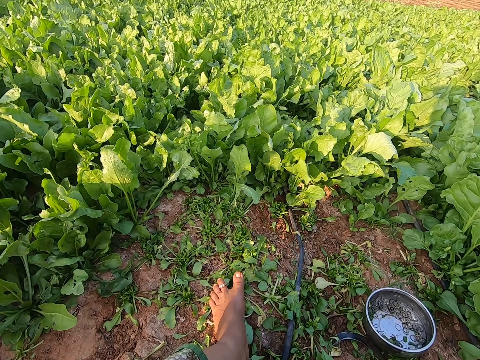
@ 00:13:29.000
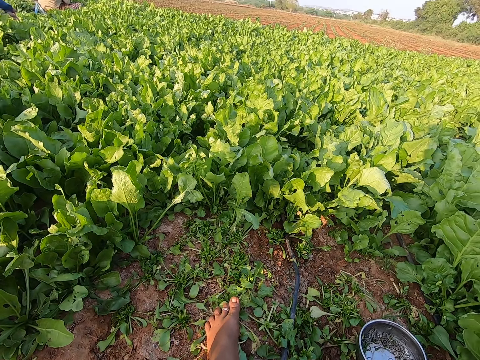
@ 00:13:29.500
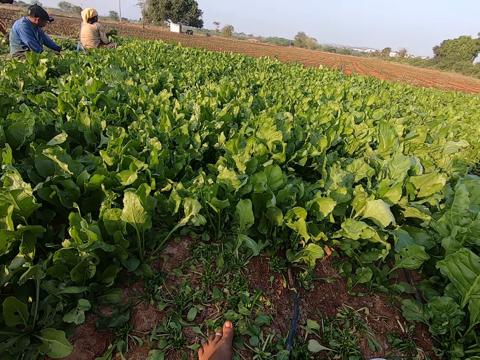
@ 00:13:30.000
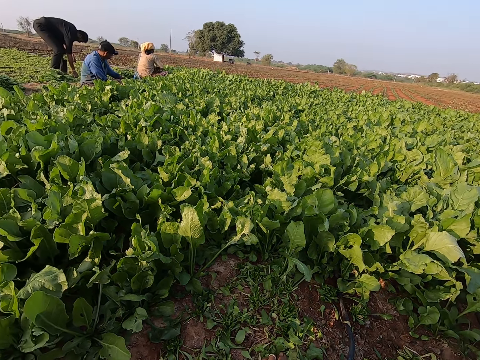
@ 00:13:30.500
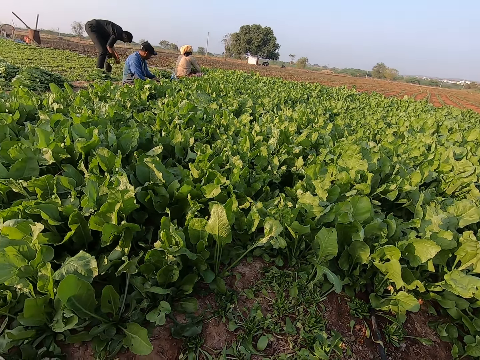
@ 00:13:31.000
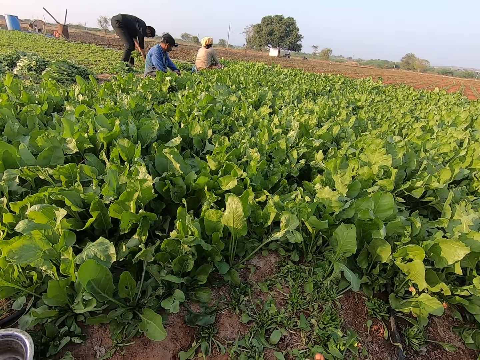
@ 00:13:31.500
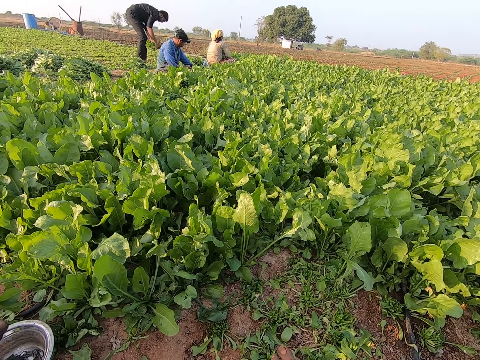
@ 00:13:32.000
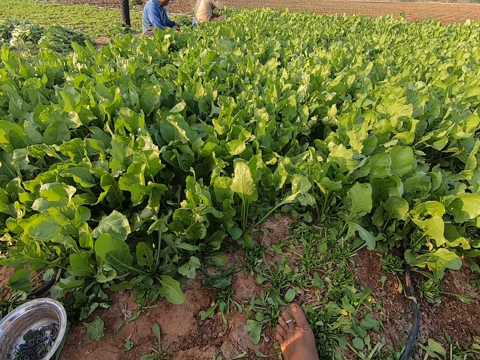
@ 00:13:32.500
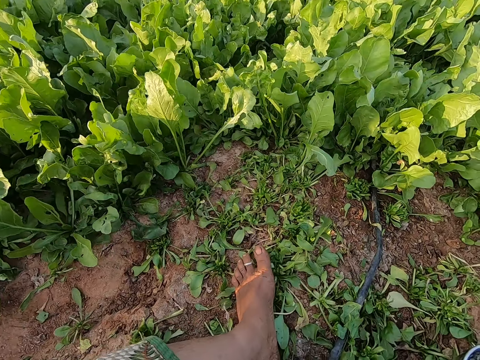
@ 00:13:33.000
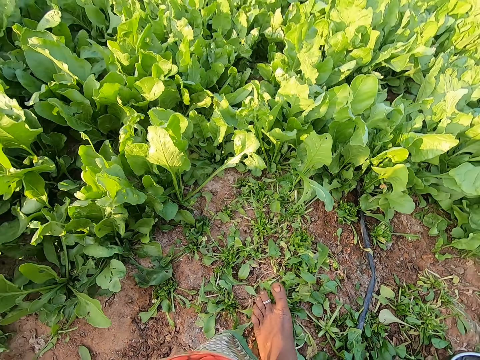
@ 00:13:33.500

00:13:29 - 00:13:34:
A woman harvests some spinach plants from the ground with the sickle in her hands. A man harvests some spinach plants from the ground with the sickle in his hands. The man picks bundles of spinach plant from the ground with his right hand. The camera wearer adjusts herself on the ground with her hands.

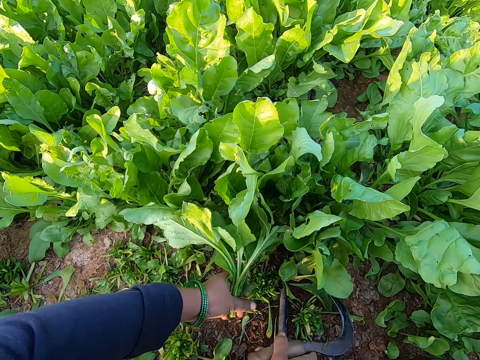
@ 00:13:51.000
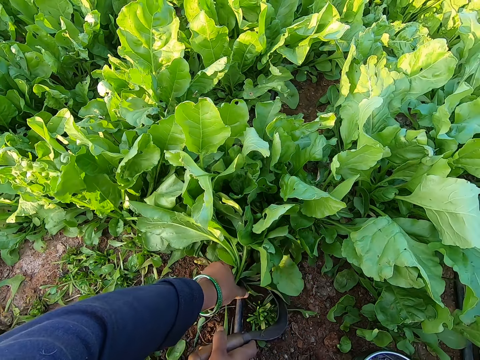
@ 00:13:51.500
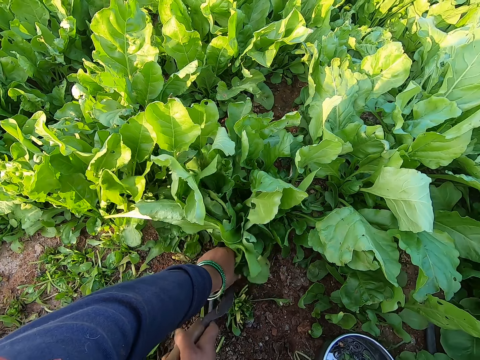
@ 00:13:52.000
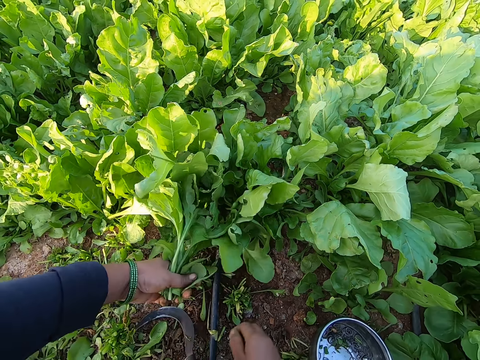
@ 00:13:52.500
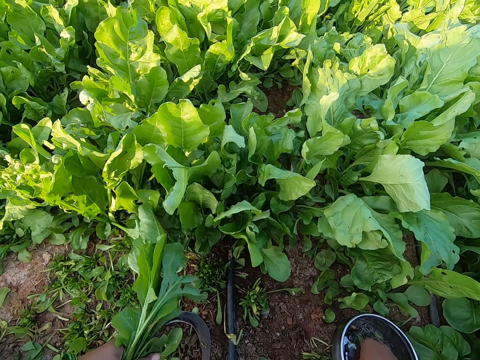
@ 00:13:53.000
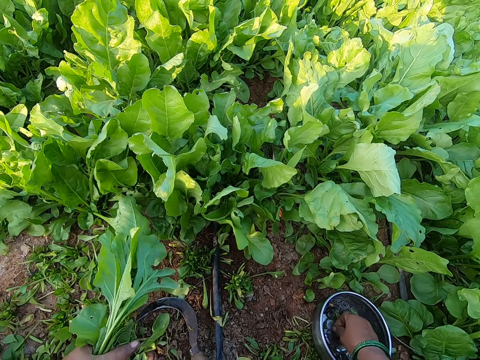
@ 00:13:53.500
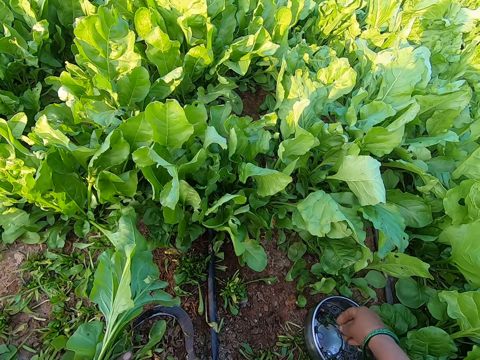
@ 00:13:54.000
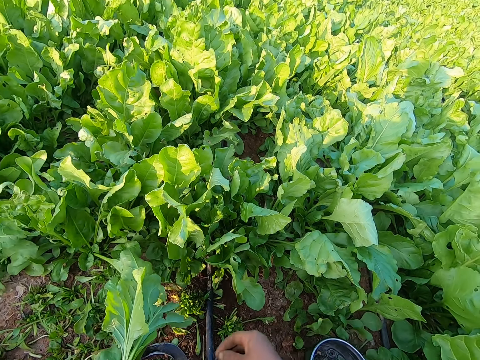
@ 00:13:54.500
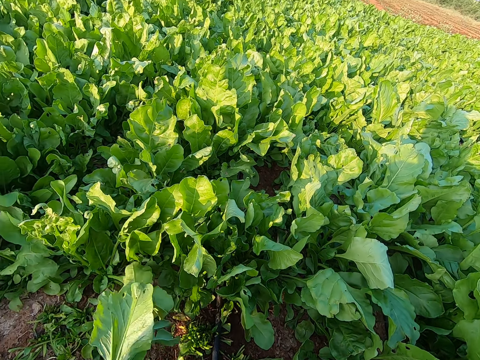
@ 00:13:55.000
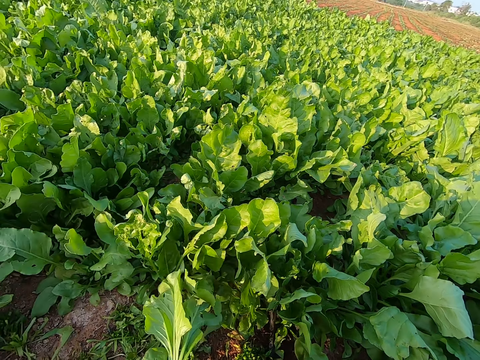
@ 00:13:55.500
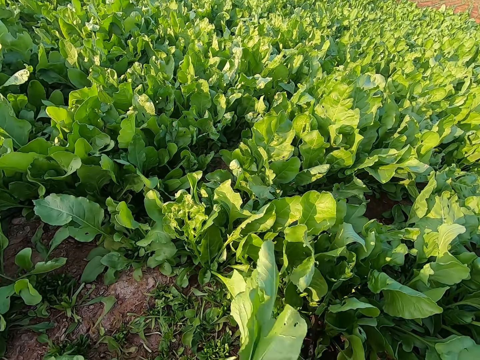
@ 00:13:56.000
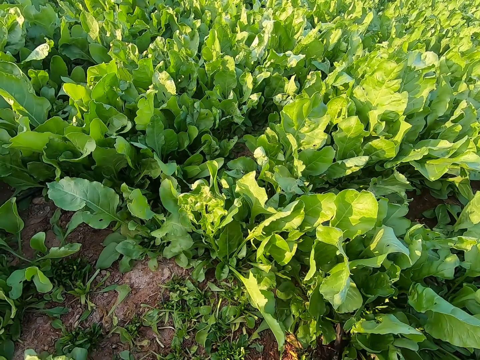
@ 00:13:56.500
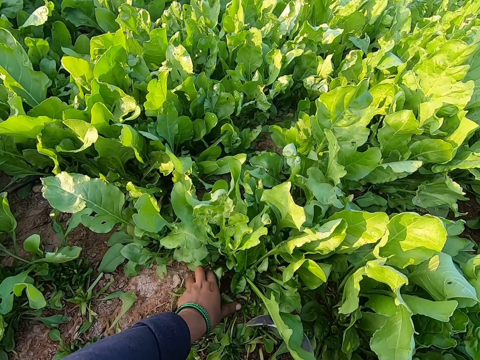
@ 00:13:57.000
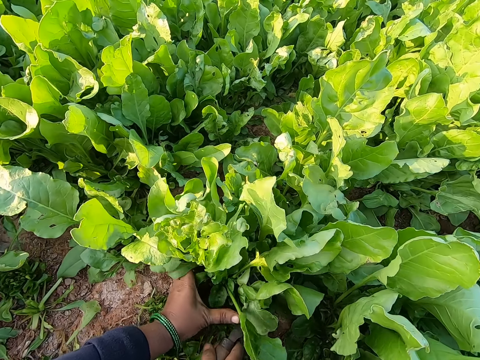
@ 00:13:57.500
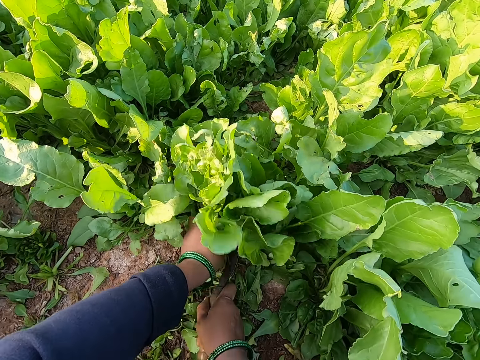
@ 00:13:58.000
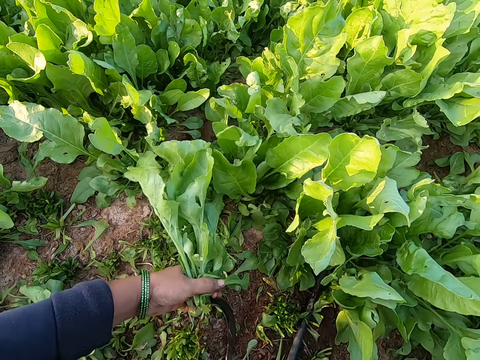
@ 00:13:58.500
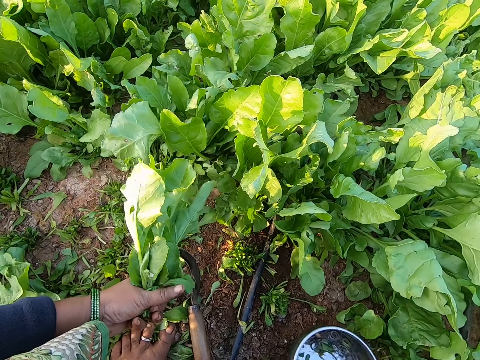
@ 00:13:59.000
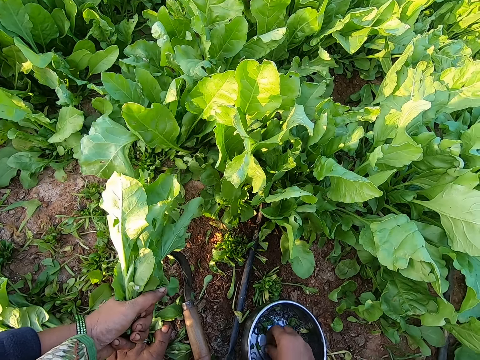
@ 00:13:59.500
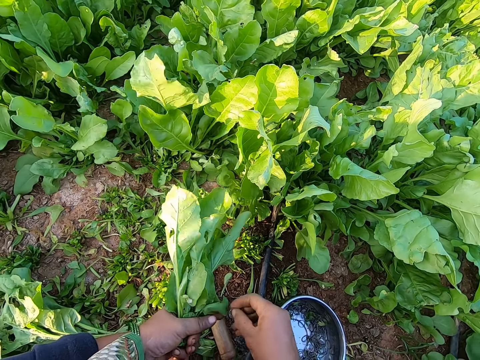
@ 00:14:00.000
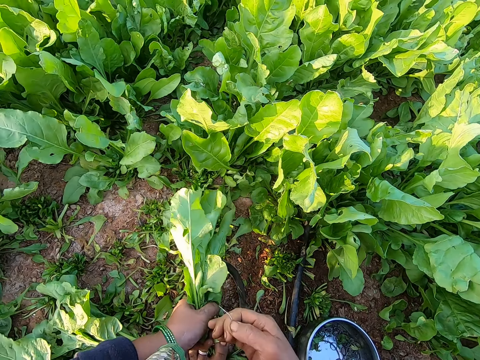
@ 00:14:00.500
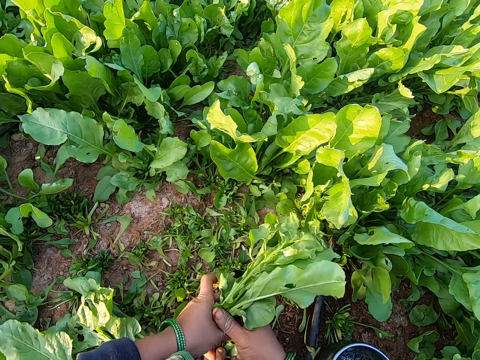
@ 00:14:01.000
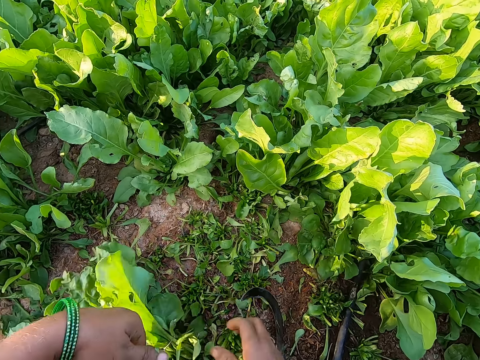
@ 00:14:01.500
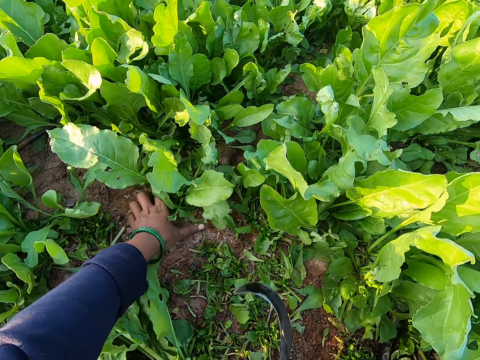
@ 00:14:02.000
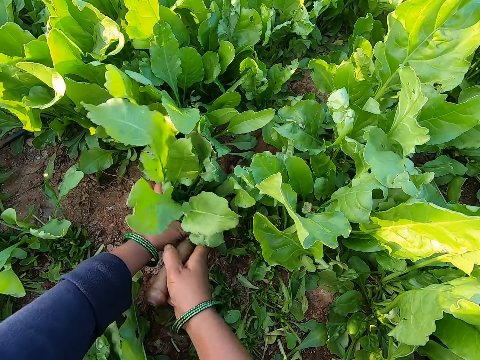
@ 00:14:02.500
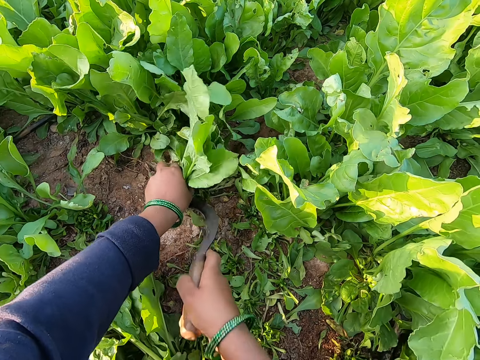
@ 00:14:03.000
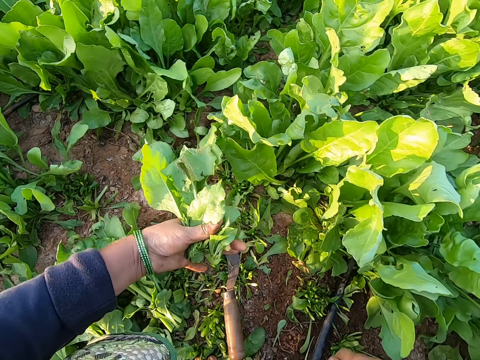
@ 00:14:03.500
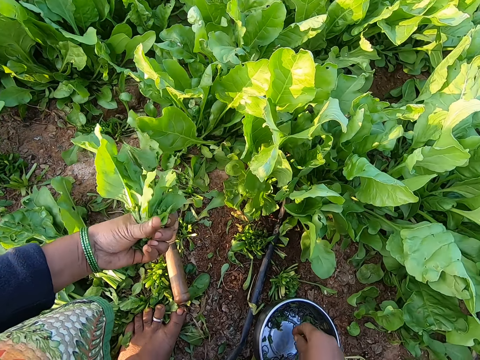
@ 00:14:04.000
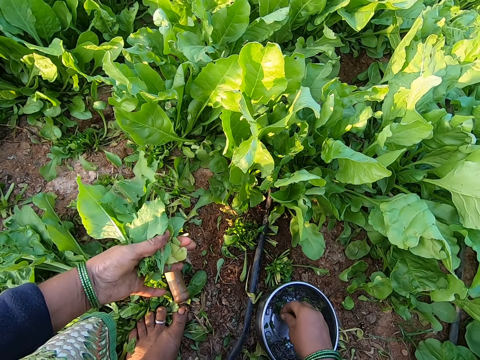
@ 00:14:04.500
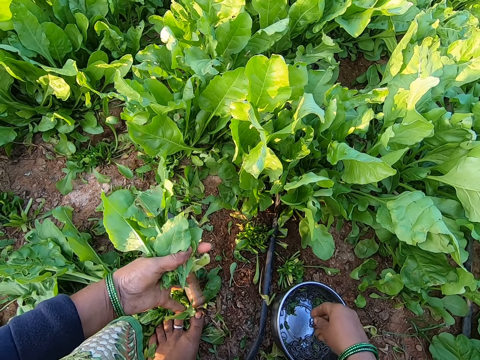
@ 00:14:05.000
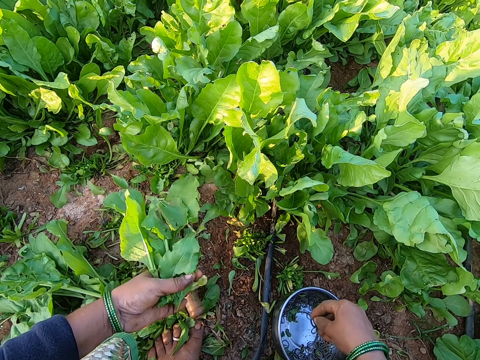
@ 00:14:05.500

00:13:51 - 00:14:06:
The camera wearer drops the sickle in her right hand on the ground. She picks a rubber band in the container on the ground with her right hand. She ties a spinach bunch with the band. She grabs a plant with her left hand. She cuts the plant with the sickle in her right hand. She drops the sickle in her right hand. She shifts the container on the ground with her right hand. She picks a rubber band in the container on the ground with her right hand. She wraps the plant in her left hand with the rubber band in her right hand. She drops the plant in her left hand. She picks the sickle on the ground. She grabs a plant with her left hand. She cuts the plant with the sickle in her right hand. She drops the sickle in her right hand. She picks a rubber band in the container on the ground with her right hand.

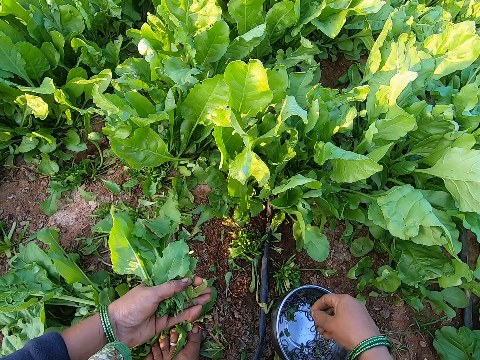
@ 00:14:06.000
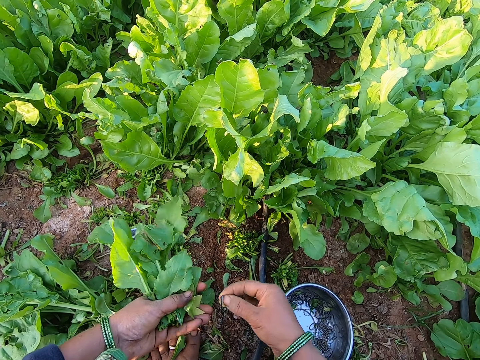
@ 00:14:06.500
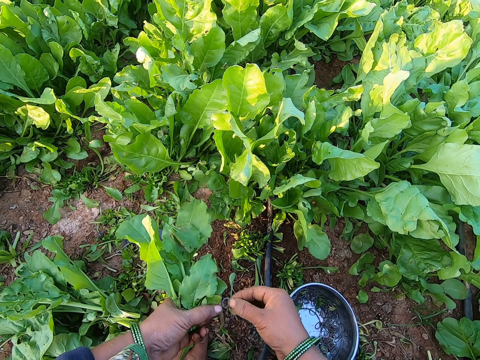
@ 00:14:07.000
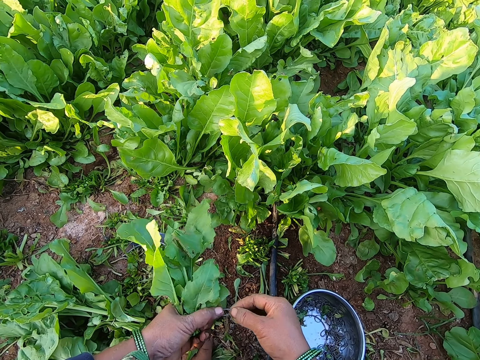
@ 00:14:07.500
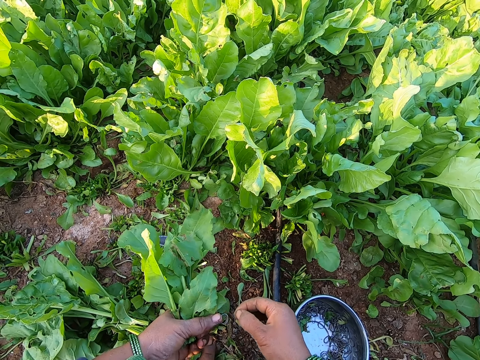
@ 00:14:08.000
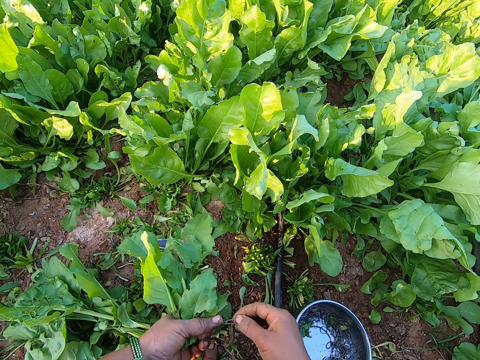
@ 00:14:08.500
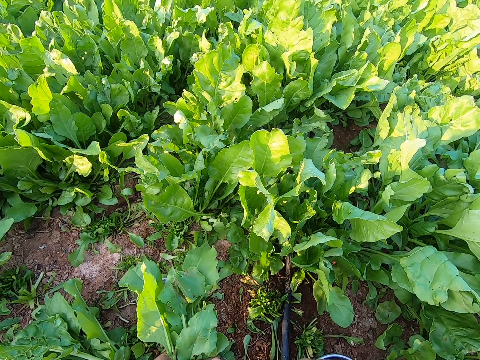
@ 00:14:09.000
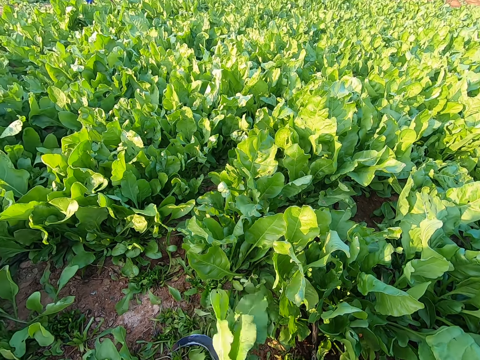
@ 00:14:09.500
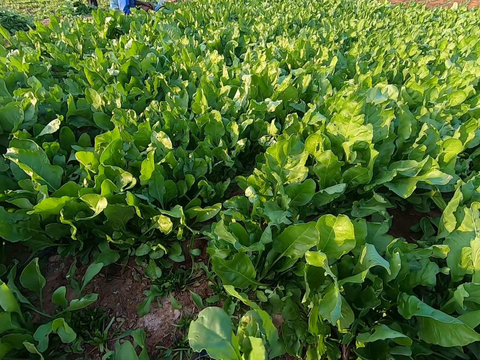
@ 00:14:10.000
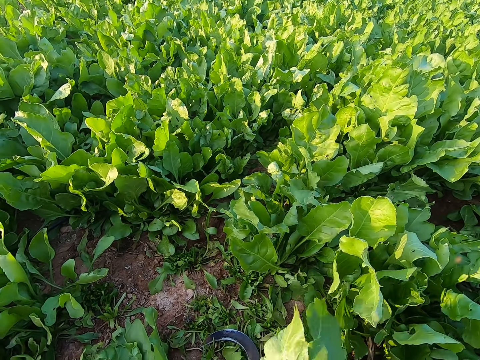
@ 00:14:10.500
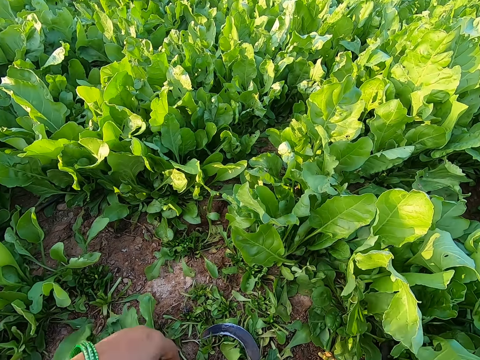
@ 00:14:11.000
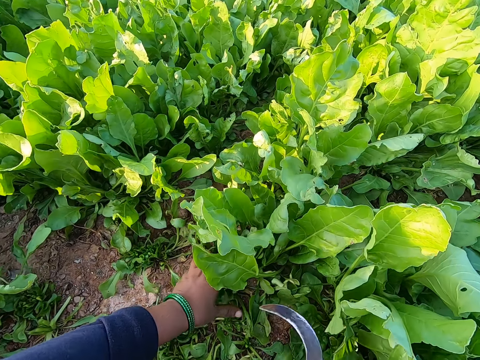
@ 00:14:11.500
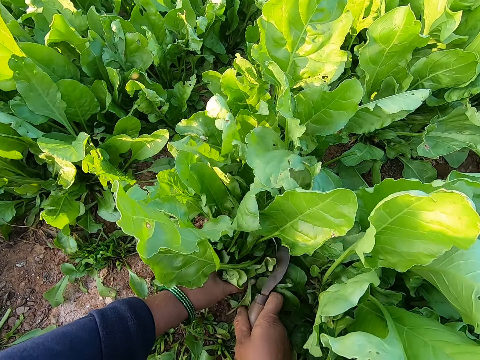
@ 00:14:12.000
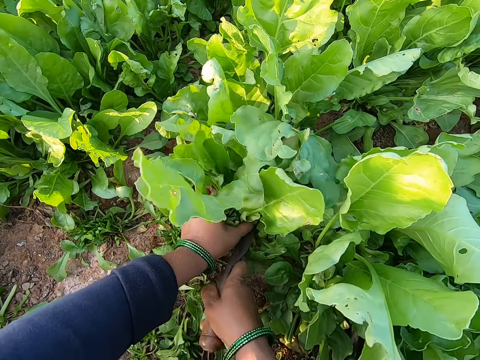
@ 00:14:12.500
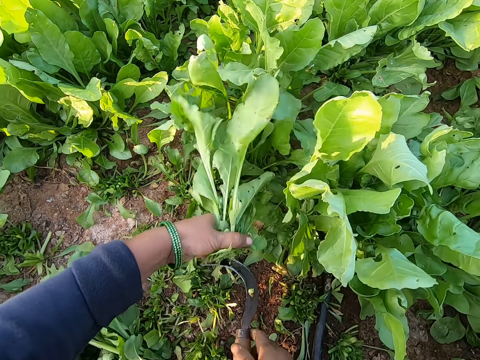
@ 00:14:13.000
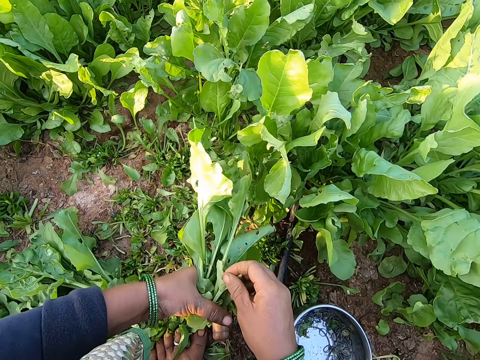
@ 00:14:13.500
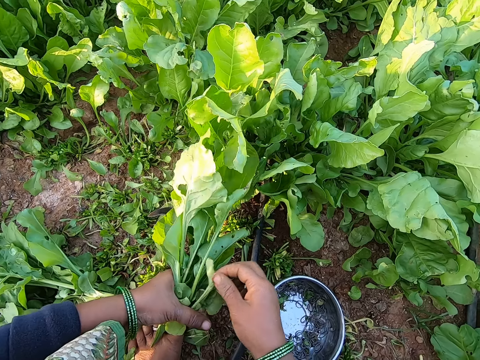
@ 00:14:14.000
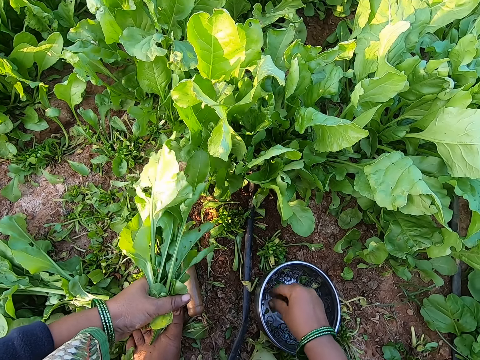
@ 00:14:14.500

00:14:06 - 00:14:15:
The camera wearer extends the rubber band with both hands. She turns to the side. She ties a spinach bunch with the band. She grabs a plant with her left hand. She cuts the plant with the sickle in her right hand. She drops the sickle in her right hand. She removes dirt particles from the plants in her left hand with her right hand. She adjusts the spinach bunch.
